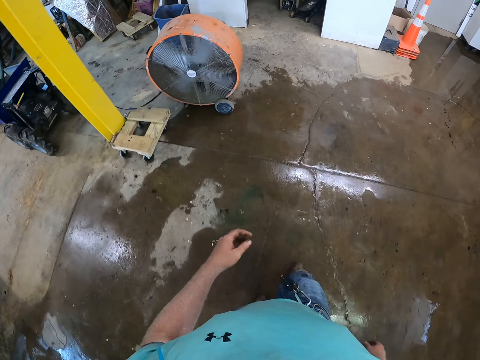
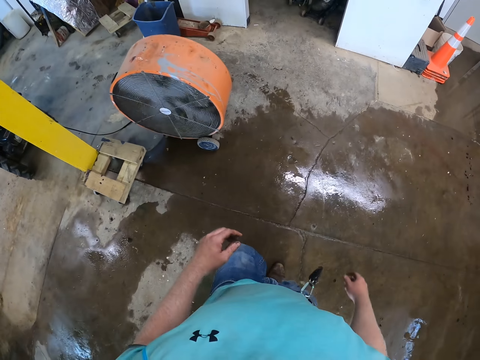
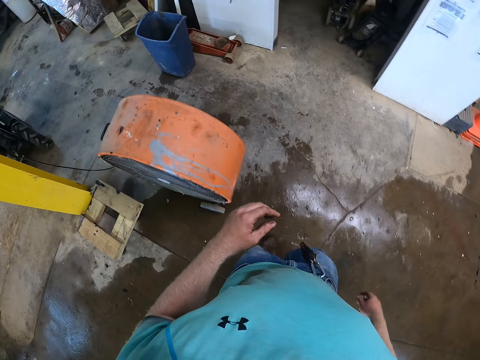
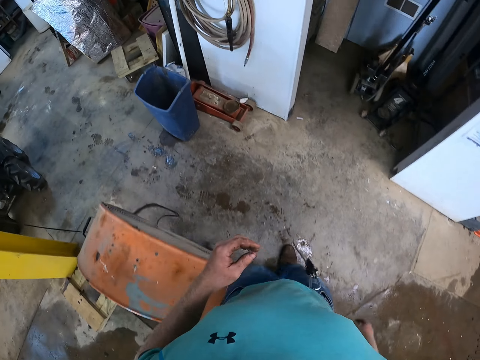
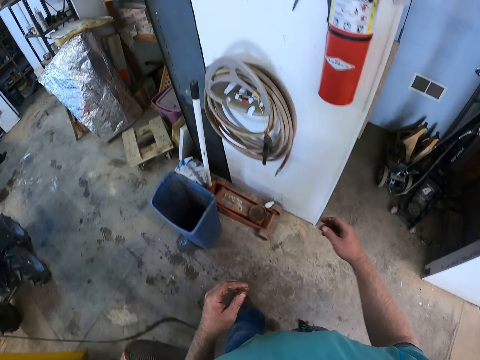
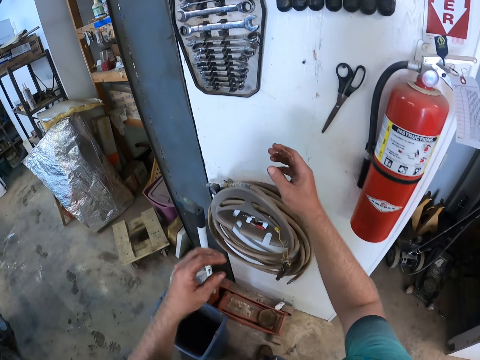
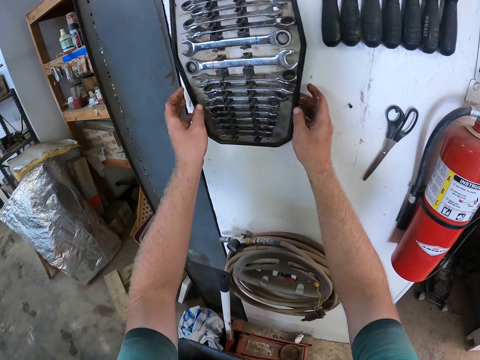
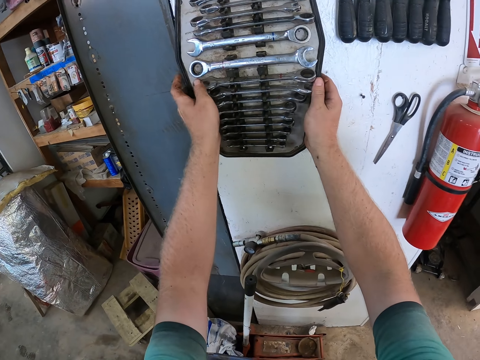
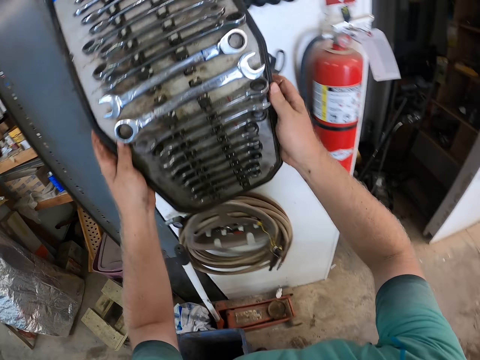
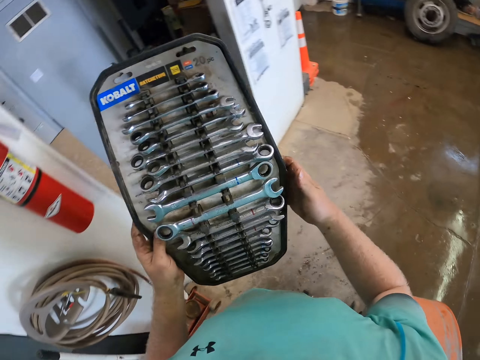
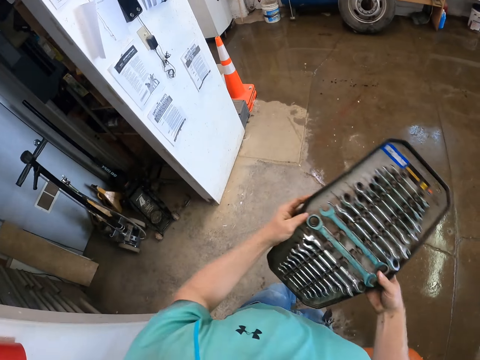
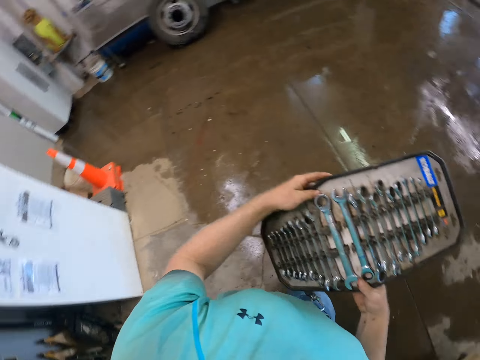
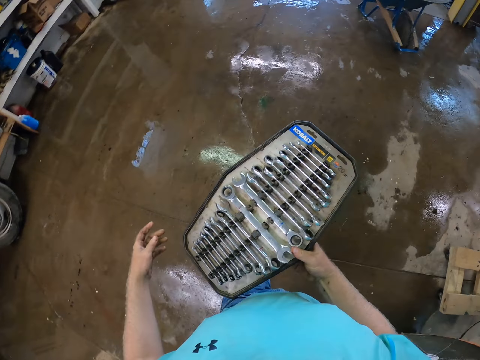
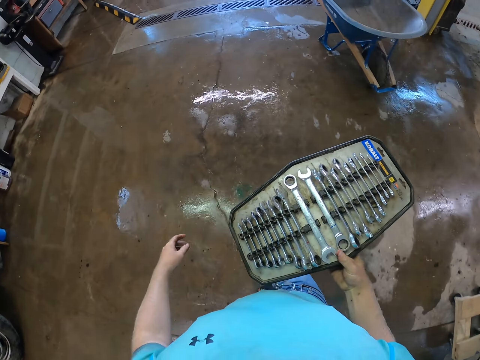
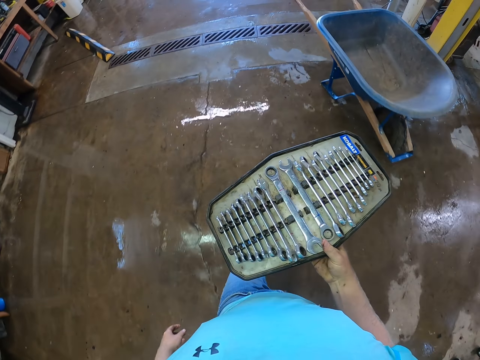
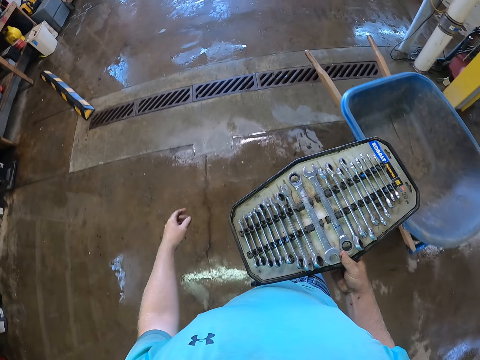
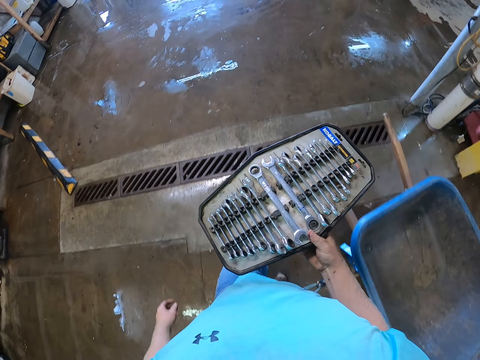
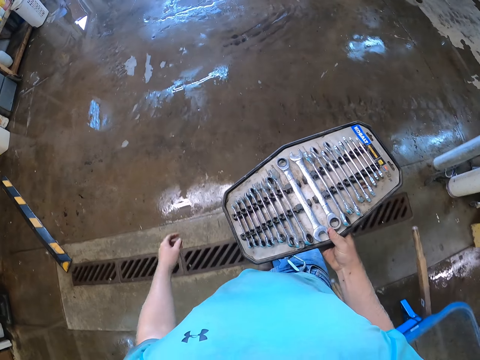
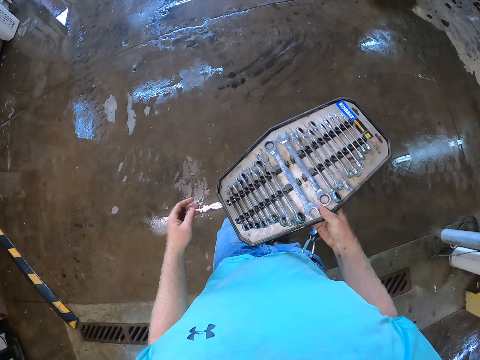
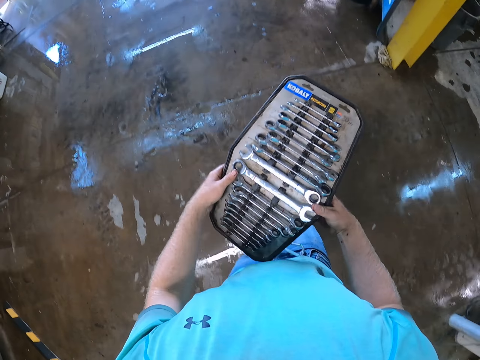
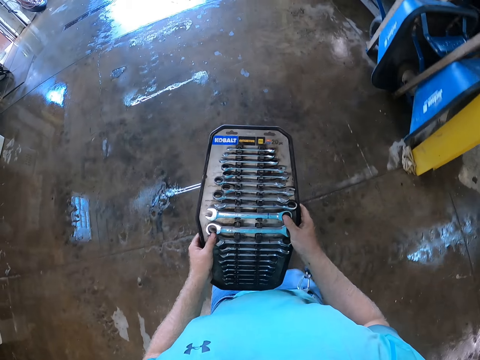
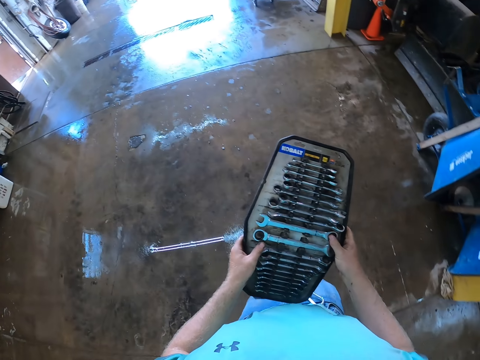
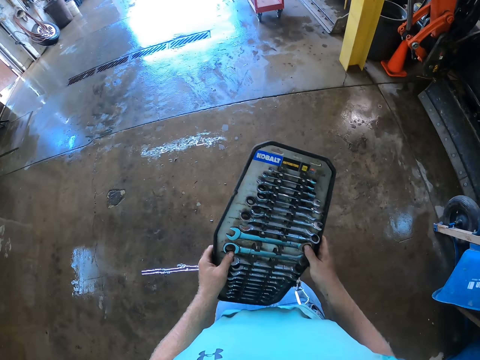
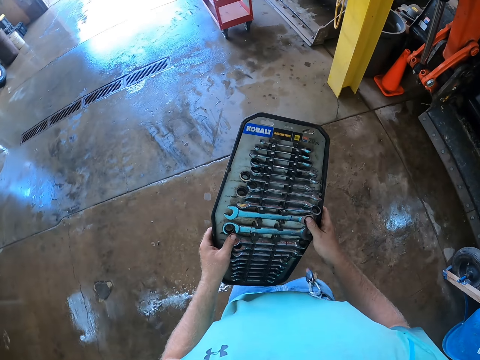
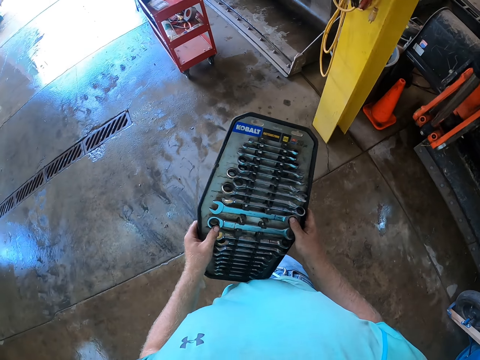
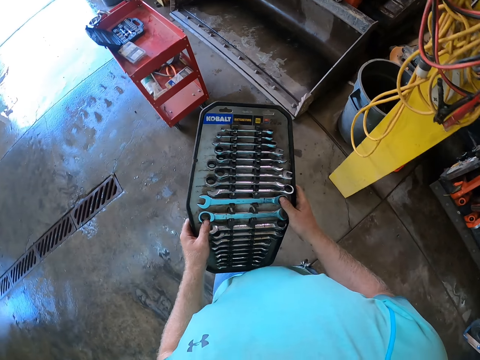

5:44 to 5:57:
The camera wearer takes a spanner rack from the wall with both hands. He walks around. He holds the spanner rack with his right hand. He holds the spanner rack with both hands.

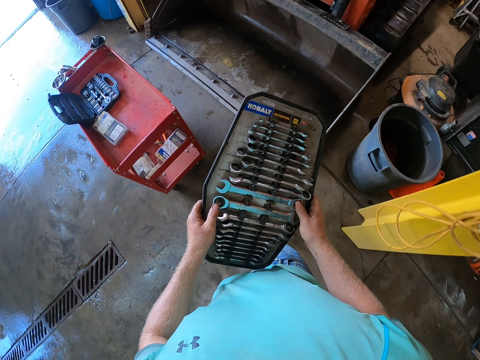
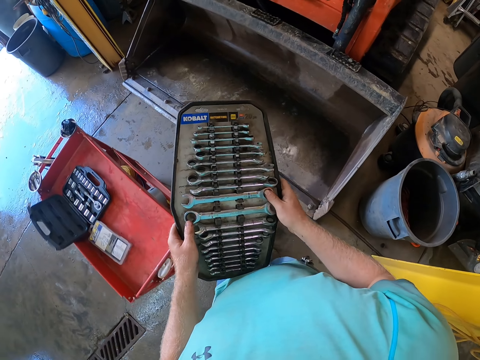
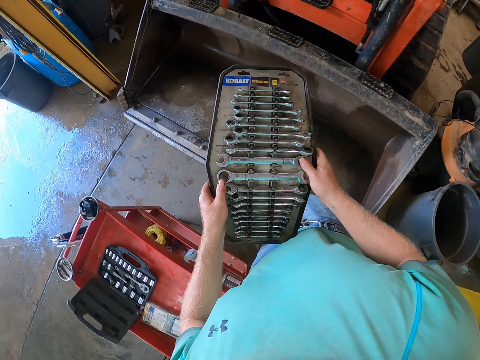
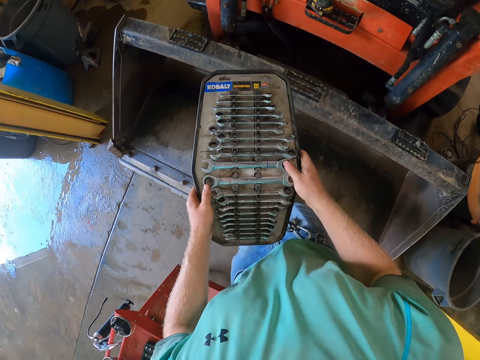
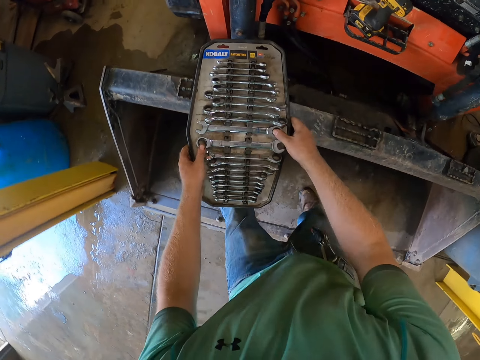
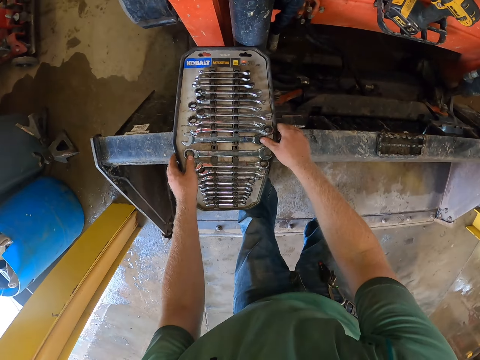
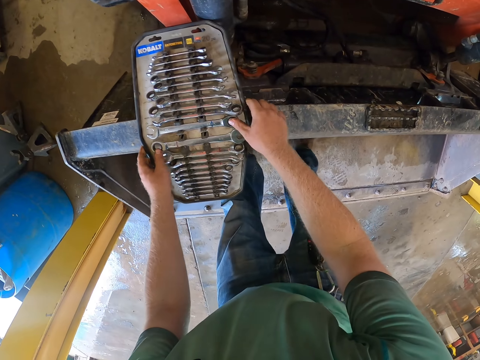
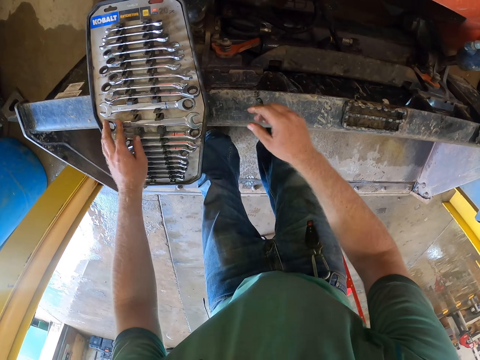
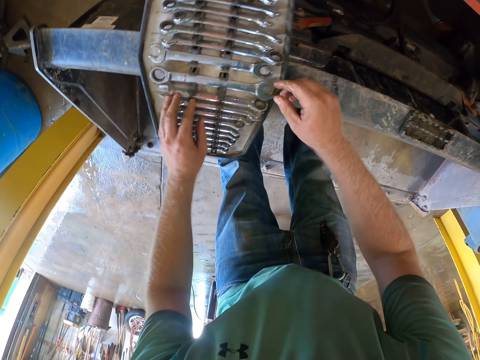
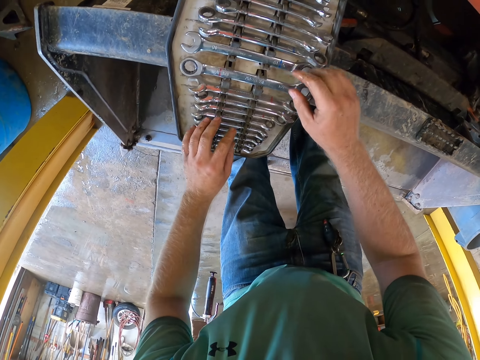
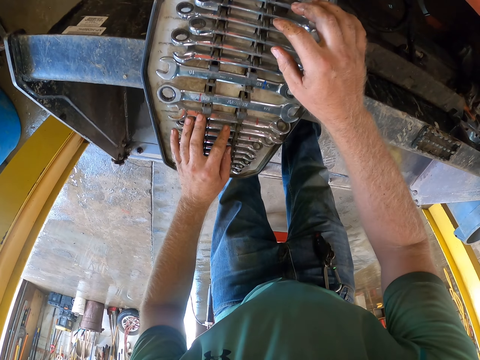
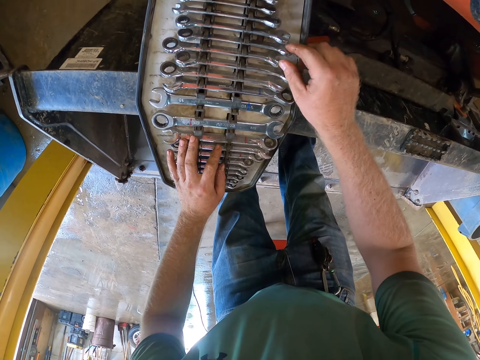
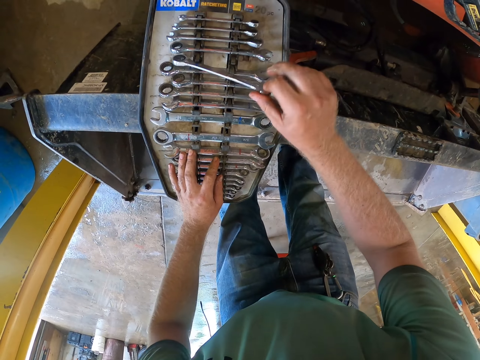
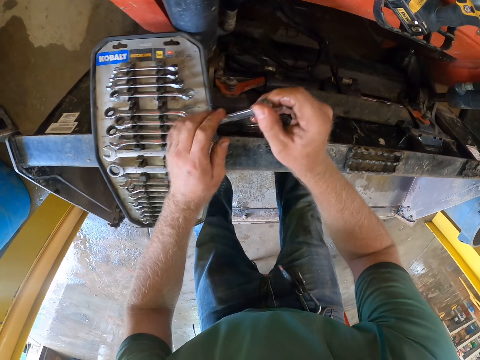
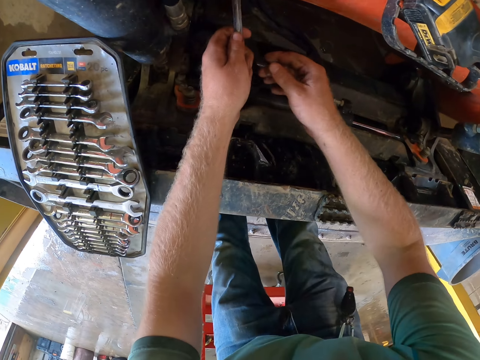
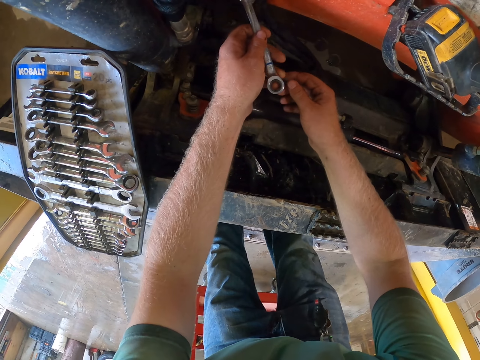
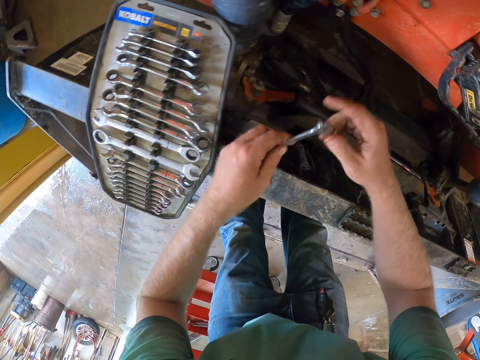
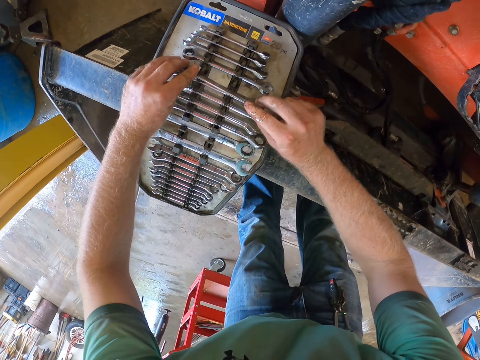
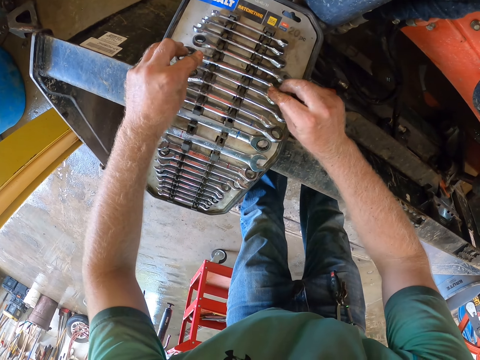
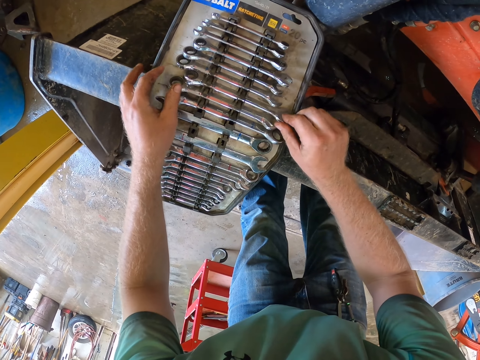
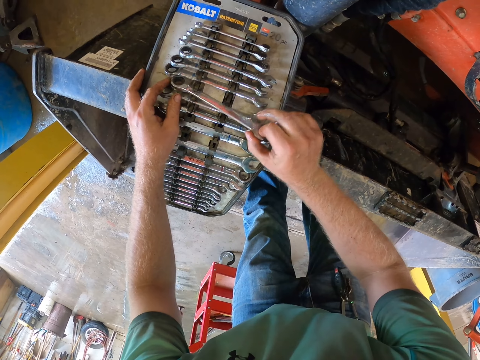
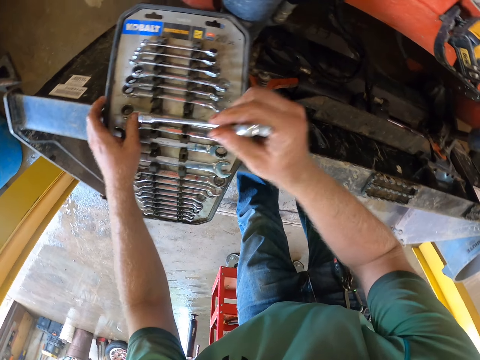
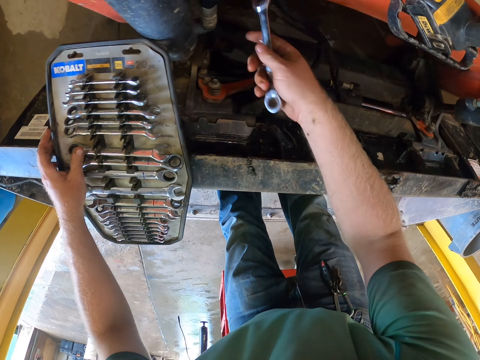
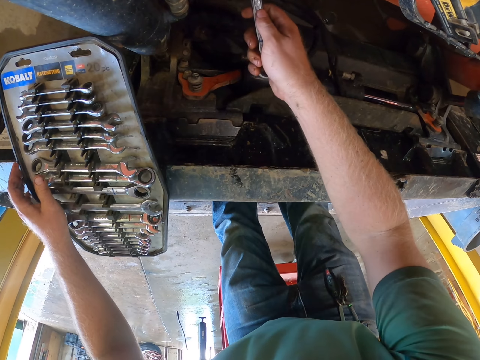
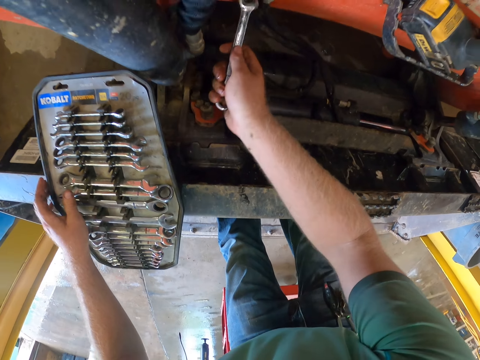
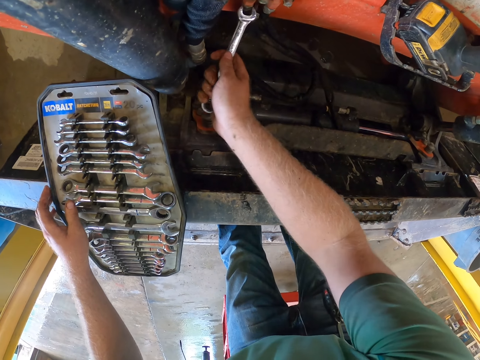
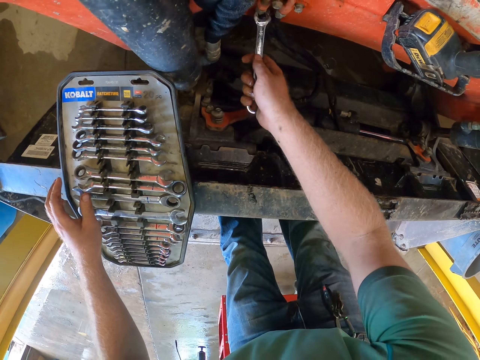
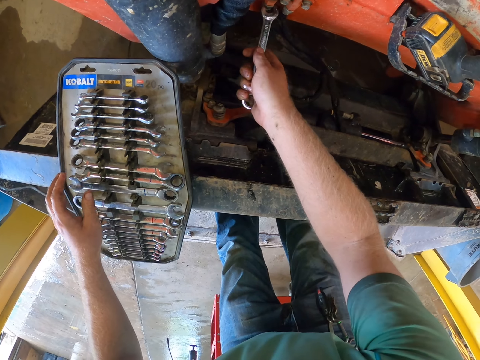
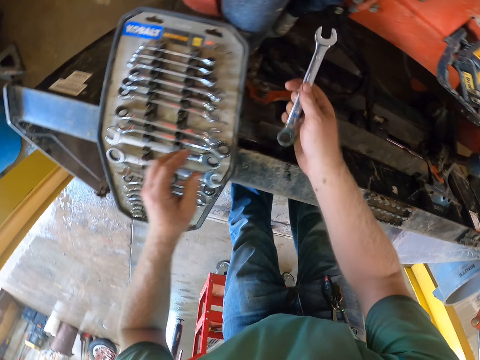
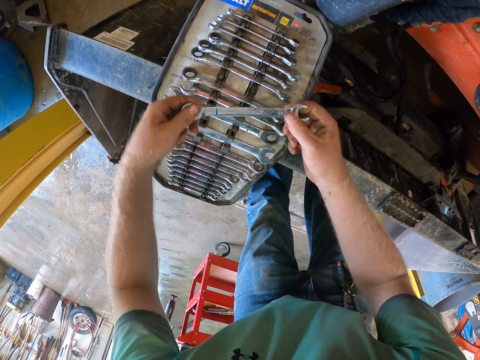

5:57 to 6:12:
The camera wearer places the spanner rack on the caterpillar with both hands. He drops the spanner rack. He touches the spanner rack on the caterpillar with his left hand. He touches the spanner rack on the caterpillar with both hands. He takes a spanner from the spanner rack on the caterpillar with his right hand. He passes the spanner from his right hand to his left hand. He does so again. He tightens the bolt. He places the spanner in the spanner rack on the caterpillar with both hands. He takes a spanner from the spanner rack on the caterpillar with his right hand. He unscrews the bolt in the caterpillar with the spanner in his right hand.
